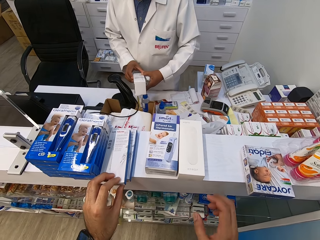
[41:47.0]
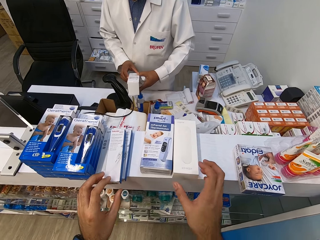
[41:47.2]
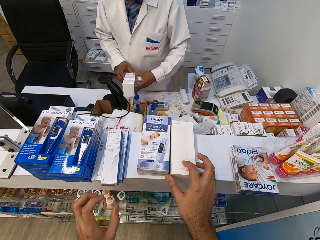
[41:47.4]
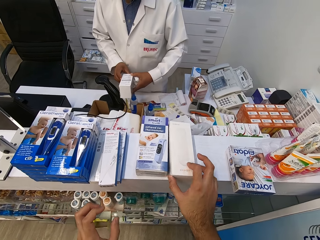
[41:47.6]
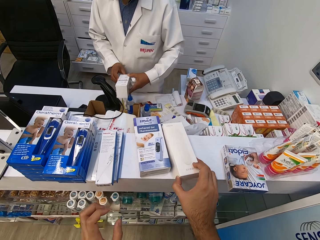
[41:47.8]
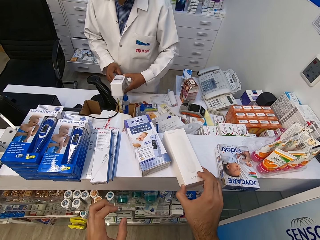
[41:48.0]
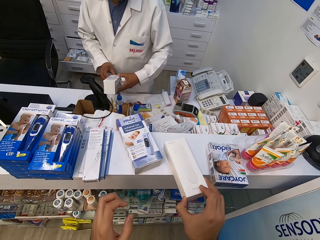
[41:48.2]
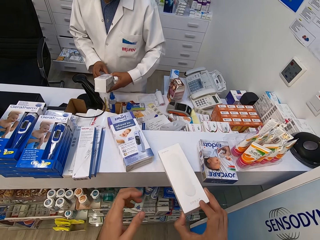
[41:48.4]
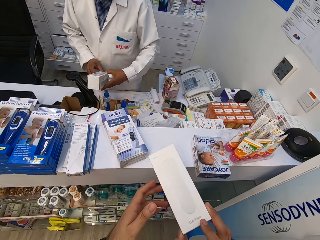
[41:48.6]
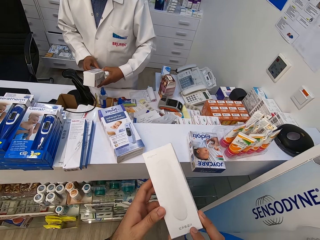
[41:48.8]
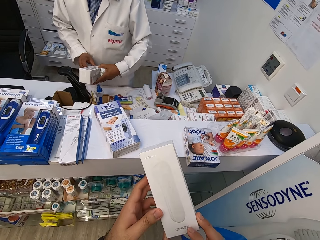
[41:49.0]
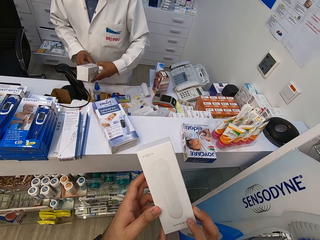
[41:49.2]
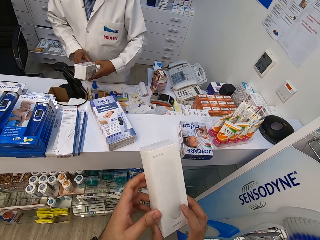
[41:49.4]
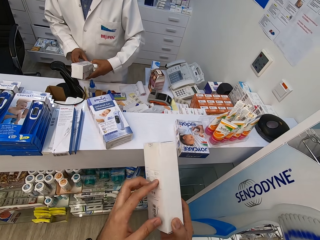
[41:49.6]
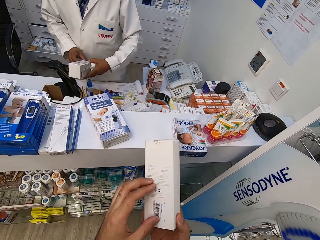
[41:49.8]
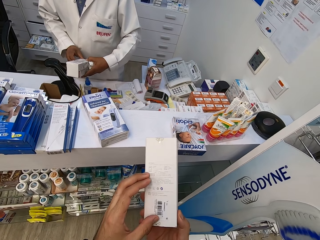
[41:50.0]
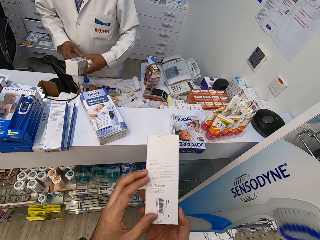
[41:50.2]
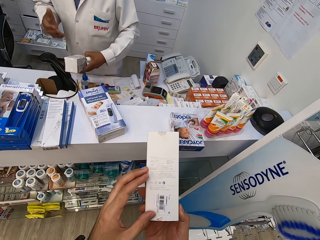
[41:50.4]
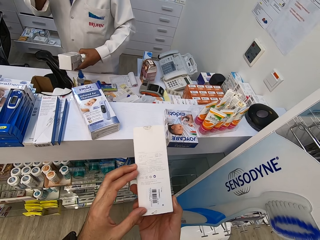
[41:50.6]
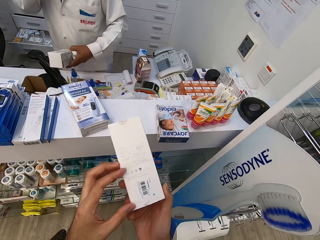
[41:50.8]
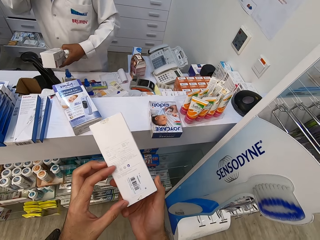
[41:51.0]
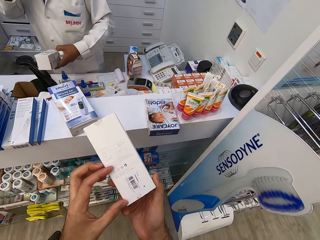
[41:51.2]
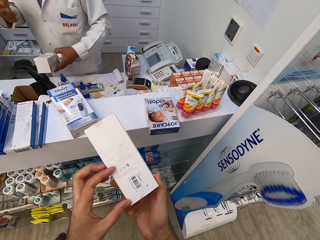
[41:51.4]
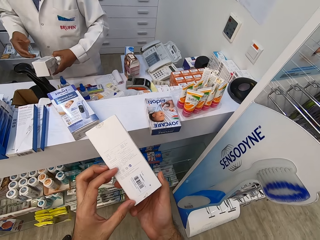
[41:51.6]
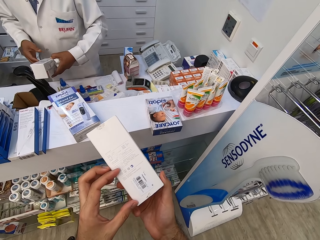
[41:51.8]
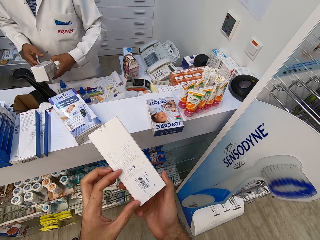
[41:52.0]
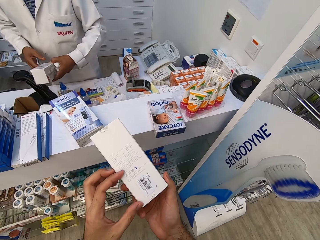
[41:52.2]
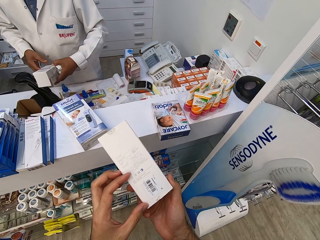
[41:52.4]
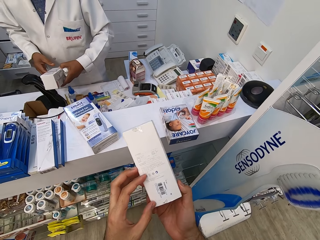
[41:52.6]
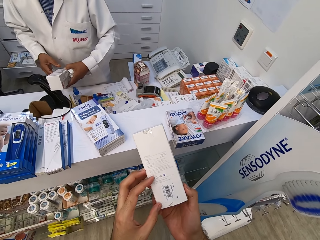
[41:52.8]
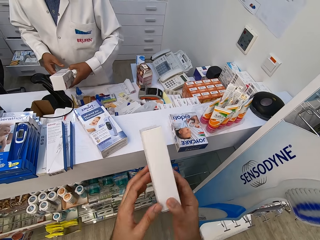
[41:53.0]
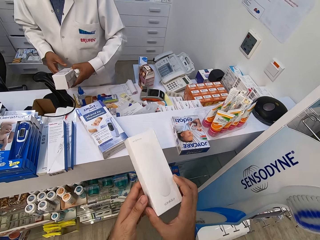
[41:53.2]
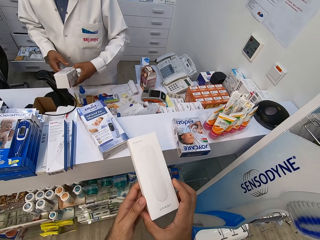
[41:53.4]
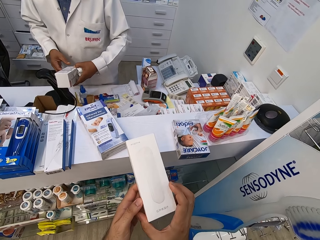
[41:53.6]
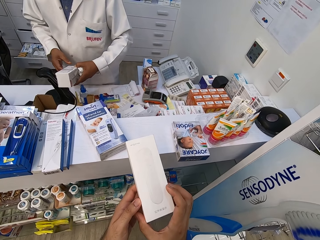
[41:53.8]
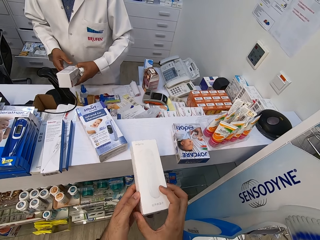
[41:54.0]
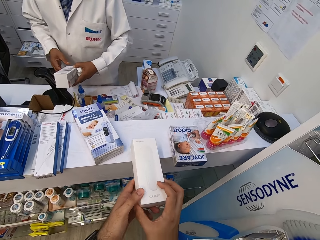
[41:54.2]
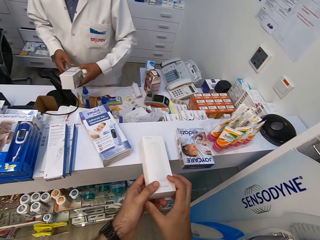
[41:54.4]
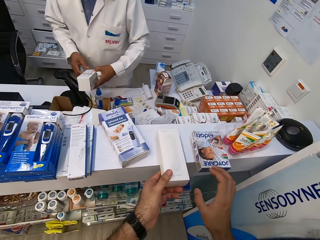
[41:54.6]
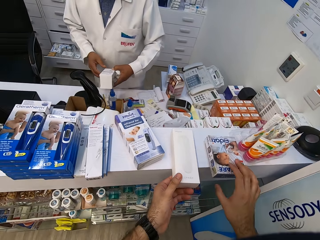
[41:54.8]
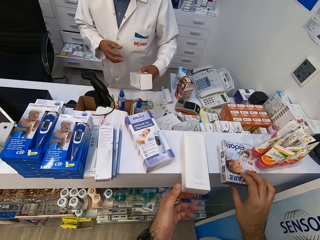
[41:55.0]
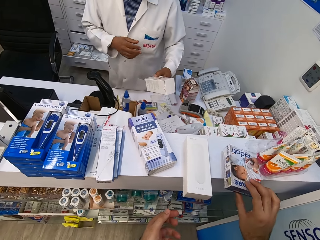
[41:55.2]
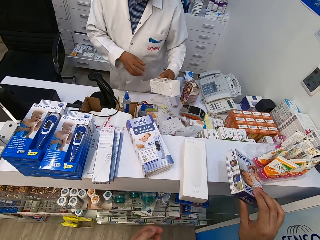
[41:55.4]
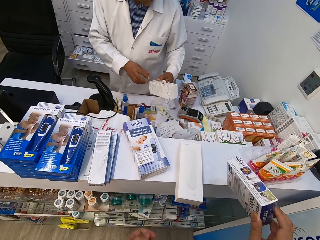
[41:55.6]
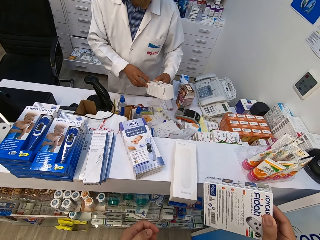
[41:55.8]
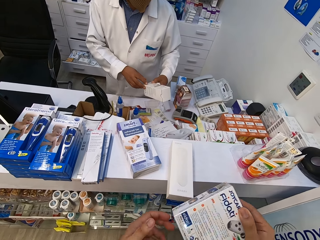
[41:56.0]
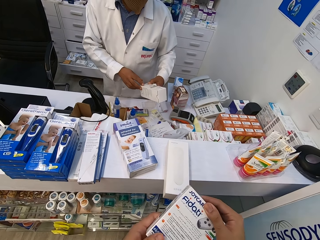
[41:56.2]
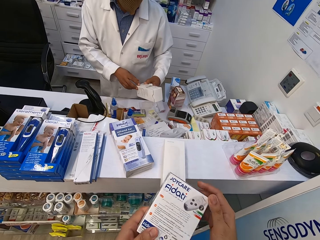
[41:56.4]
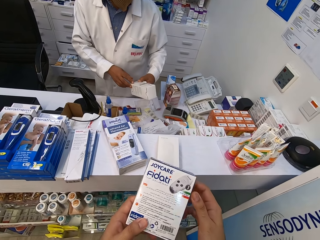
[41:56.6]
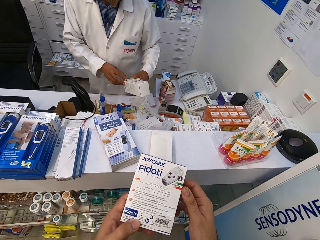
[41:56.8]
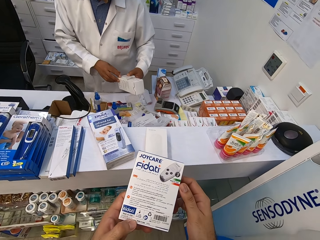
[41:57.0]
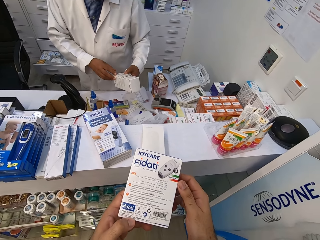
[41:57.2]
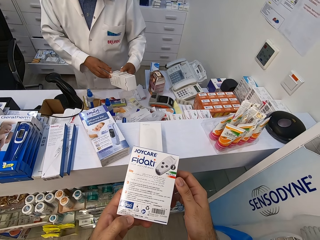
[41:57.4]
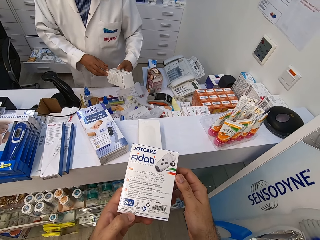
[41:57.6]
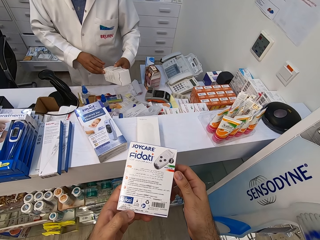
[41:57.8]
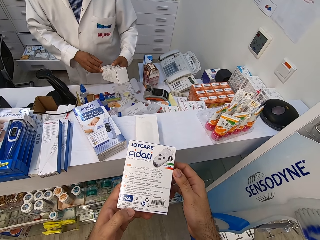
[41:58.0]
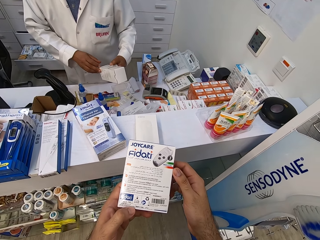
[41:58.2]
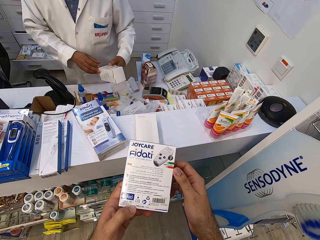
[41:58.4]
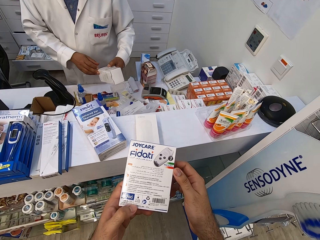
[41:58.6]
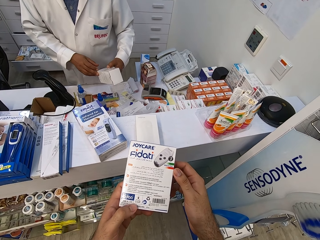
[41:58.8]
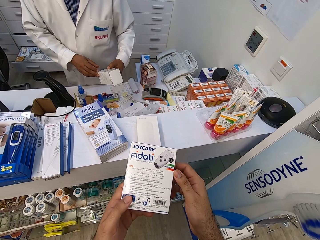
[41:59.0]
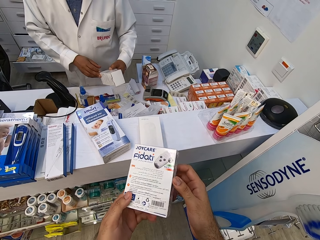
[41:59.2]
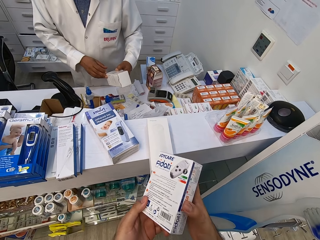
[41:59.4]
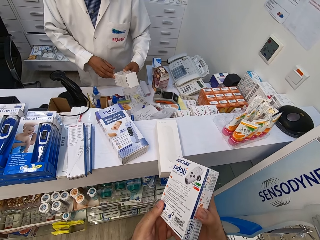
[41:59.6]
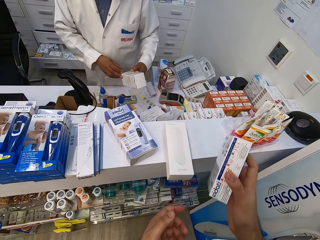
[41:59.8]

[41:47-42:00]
The camera wearer puts the thermometer back on the counter. They pick up the thermometer. They hold the thermometer. They turn the thermometer to the left. They read the instructions. They stare at the thermometer. They turn the thermometer to the right. They put the thermometer on the counter. They pick up the thermometer. They read the instructions. They stare at the thermometer.

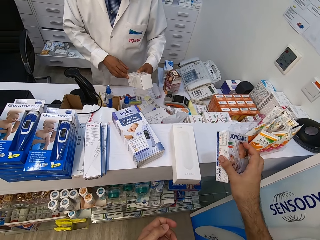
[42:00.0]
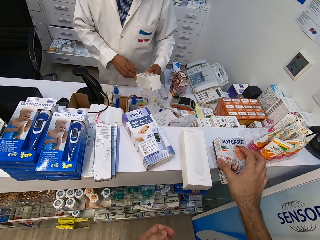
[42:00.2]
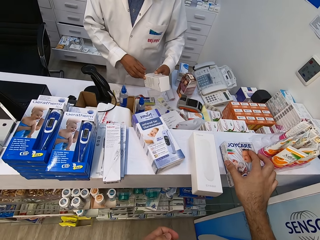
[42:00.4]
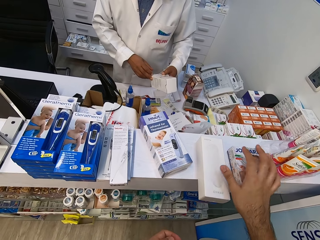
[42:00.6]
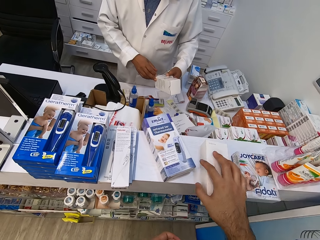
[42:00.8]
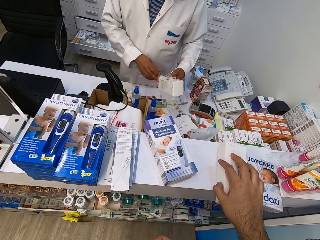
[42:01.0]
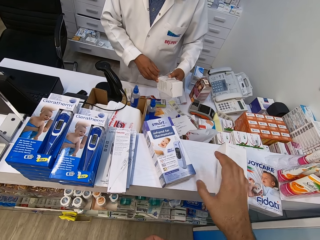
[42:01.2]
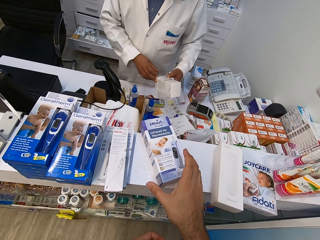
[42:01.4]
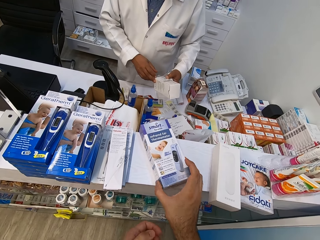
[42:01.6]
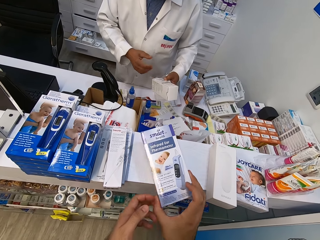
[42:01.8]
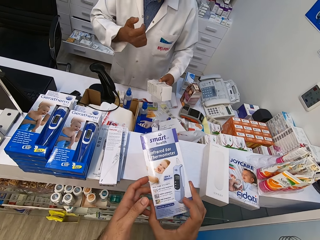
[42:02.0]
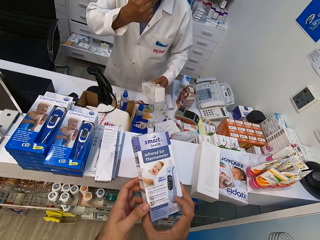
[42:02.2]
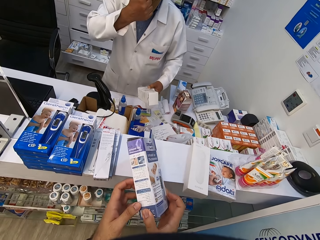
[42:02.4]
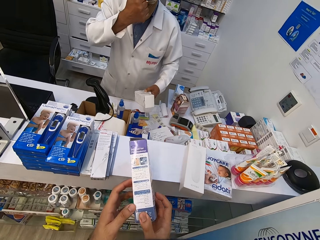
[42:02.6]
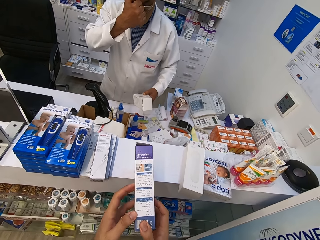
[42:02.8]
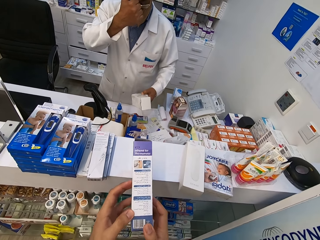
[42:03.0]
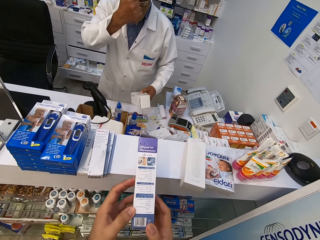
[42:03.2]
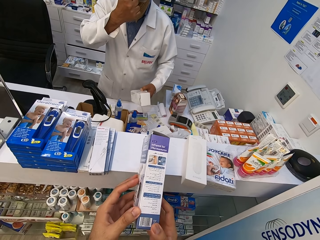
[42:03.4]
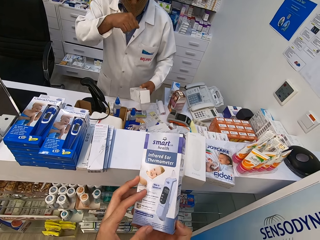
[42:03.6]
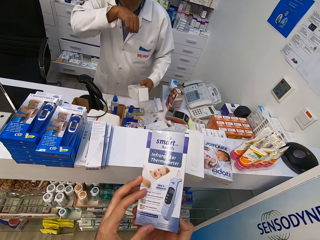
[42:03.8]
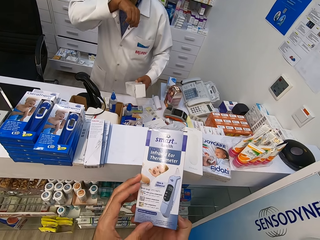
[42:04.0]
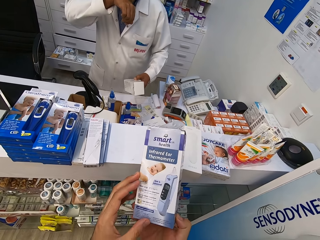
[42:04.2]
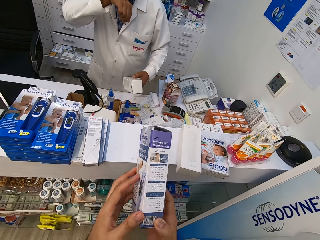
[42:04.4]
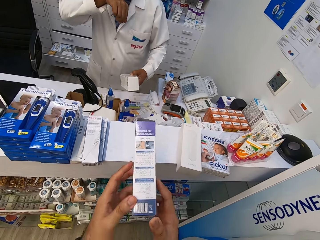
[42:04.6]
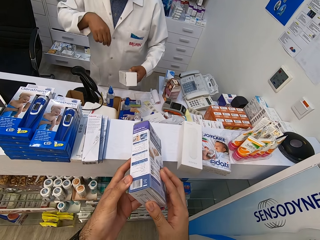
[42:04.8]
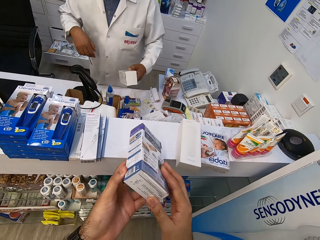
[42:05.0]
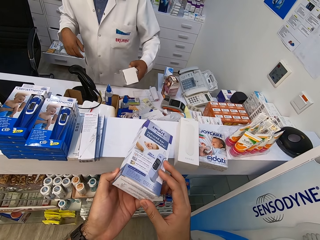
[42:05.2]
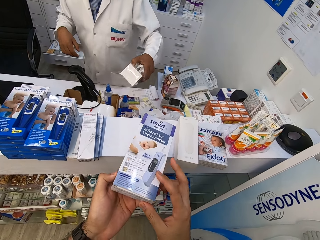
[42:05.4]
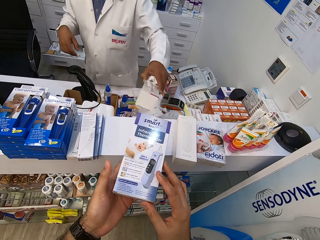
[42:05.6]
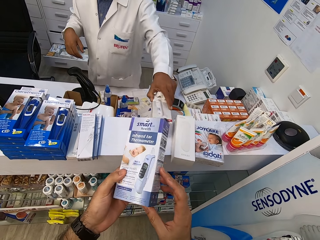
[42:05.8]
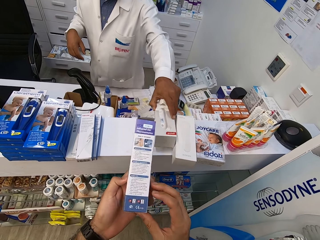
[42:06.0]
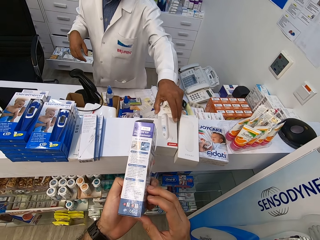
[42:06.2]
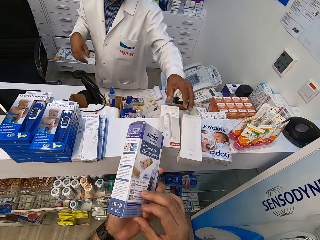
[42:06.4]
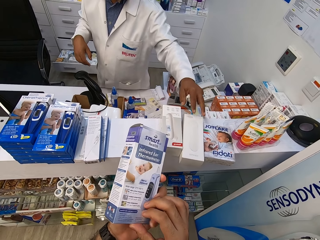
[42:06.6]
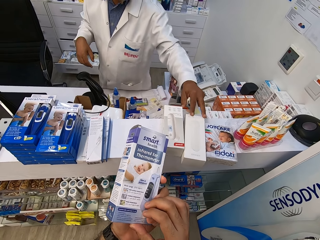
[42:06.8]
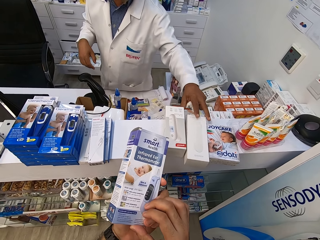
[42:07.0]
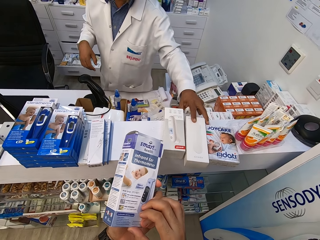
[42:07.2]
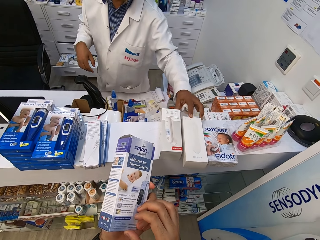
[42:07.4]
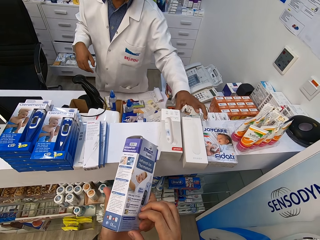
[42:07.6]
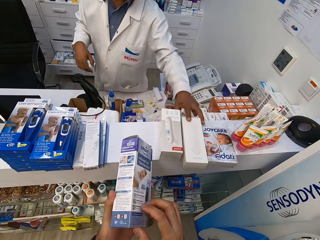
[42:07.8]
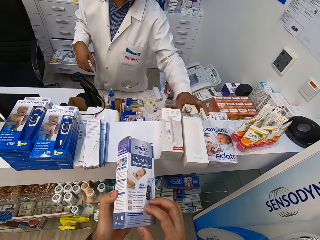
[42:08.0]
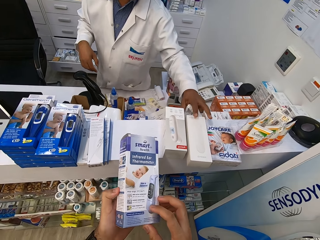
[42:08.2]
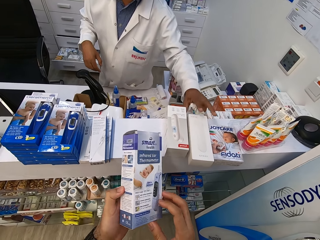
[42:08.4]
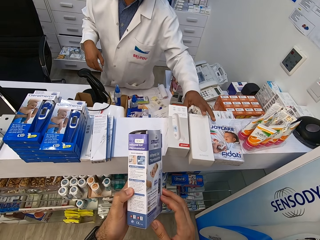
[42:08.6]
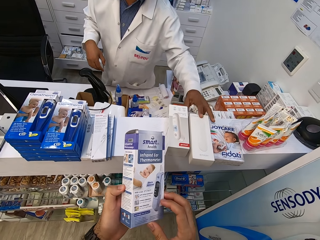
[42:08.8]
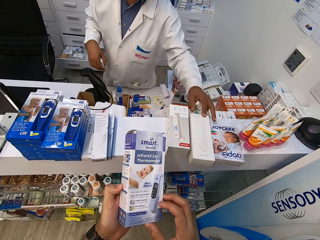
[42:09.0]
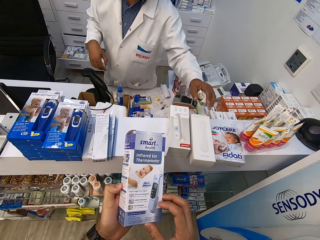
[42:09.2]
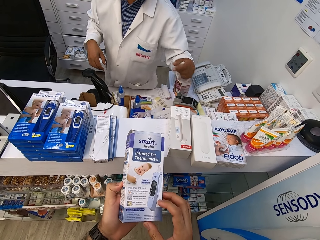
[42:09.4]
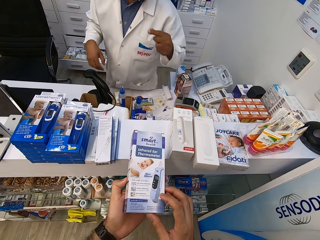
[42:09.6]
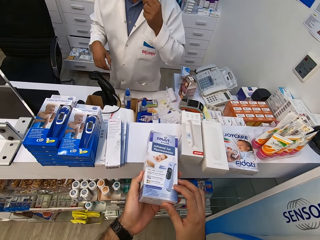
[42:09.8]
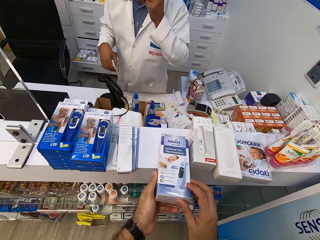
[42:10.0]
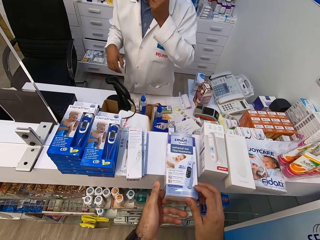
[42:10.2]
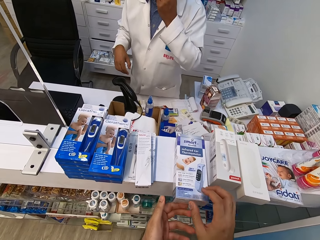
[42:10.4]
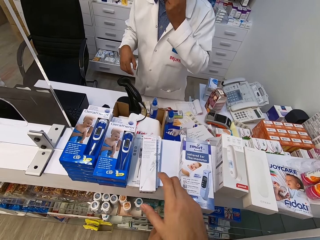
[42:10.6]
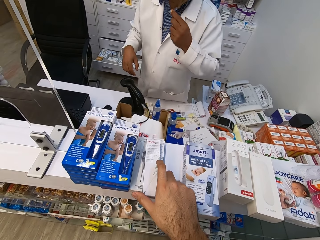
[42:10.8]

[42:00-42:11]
The camera wearer puts the thermometer on the counter. They move the thermometer on the counter. They pick up the thermometer from the counter. They turn the thermometer. They read the instructions. They stare at the thermometer. They turn the thermometer. A person places medicine on the counter. The camera wearer stares at the thermometer. The person touches the medicine on the counter. The camera wearer puts the thermometer on the counter.
